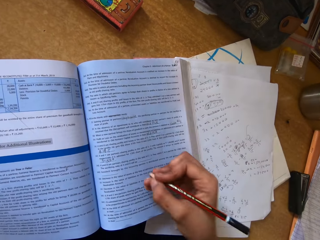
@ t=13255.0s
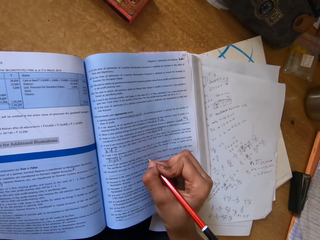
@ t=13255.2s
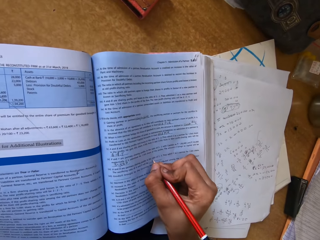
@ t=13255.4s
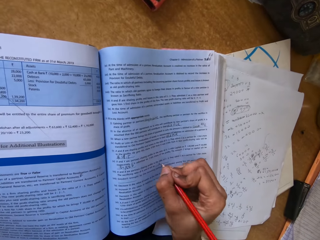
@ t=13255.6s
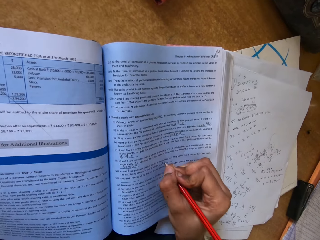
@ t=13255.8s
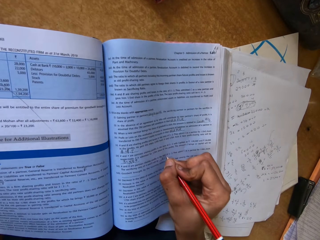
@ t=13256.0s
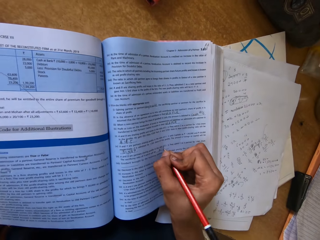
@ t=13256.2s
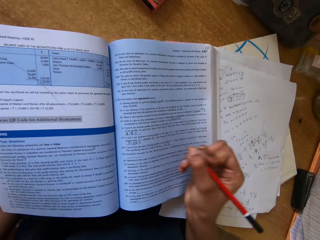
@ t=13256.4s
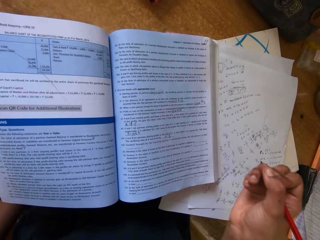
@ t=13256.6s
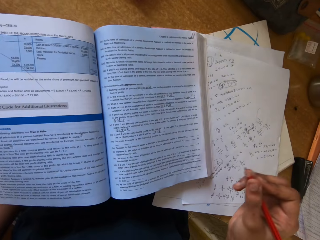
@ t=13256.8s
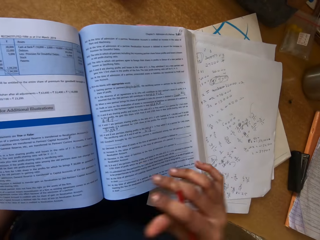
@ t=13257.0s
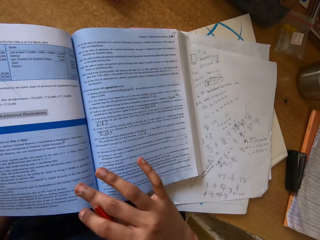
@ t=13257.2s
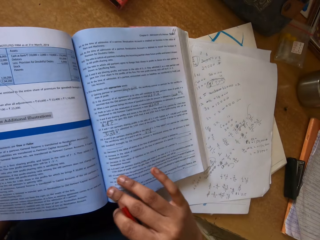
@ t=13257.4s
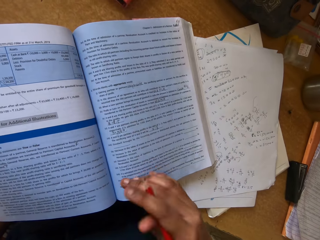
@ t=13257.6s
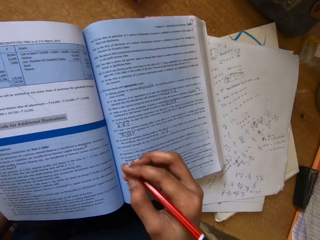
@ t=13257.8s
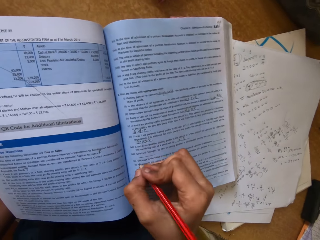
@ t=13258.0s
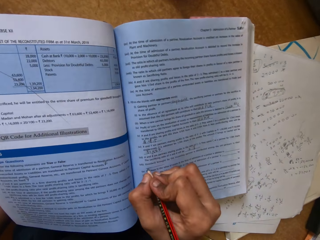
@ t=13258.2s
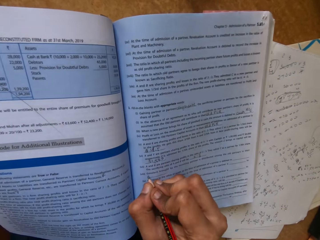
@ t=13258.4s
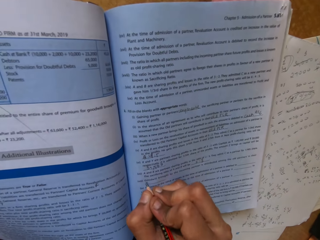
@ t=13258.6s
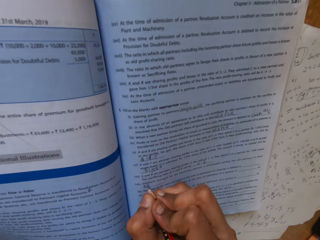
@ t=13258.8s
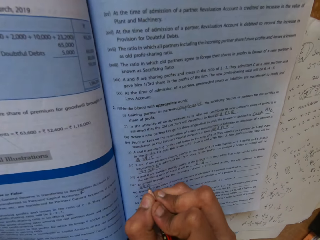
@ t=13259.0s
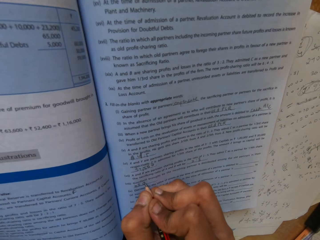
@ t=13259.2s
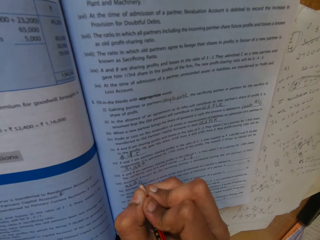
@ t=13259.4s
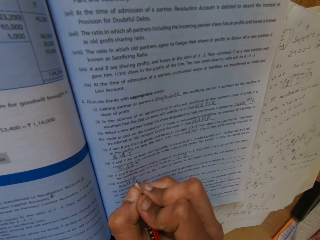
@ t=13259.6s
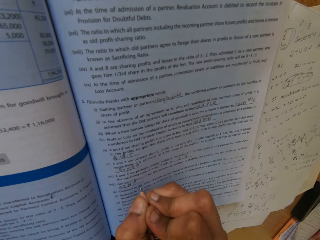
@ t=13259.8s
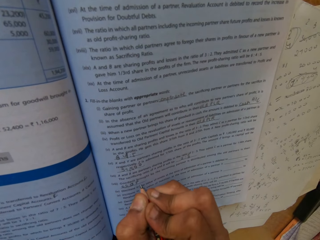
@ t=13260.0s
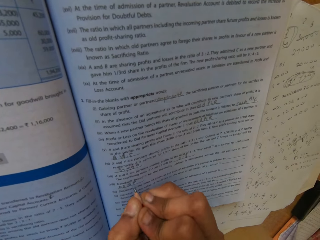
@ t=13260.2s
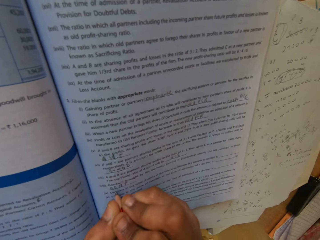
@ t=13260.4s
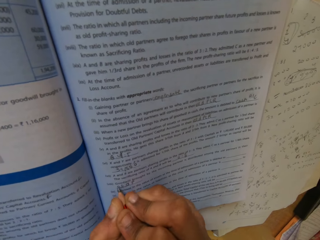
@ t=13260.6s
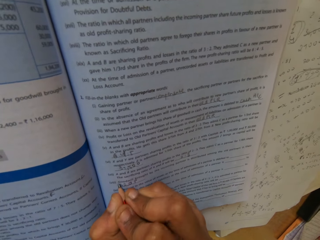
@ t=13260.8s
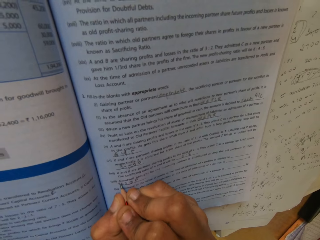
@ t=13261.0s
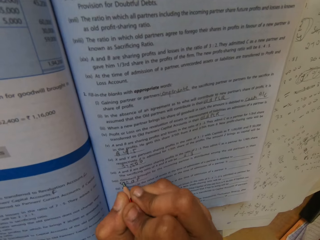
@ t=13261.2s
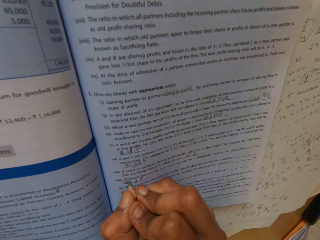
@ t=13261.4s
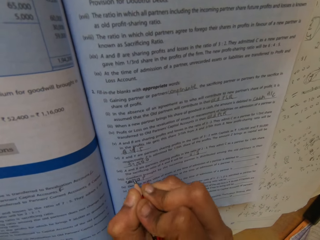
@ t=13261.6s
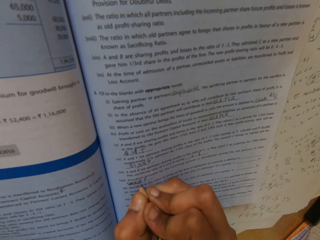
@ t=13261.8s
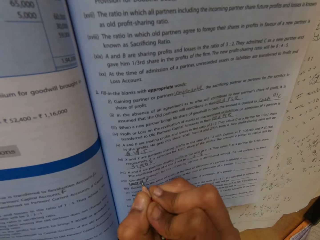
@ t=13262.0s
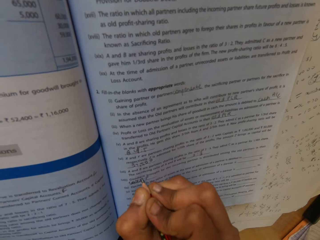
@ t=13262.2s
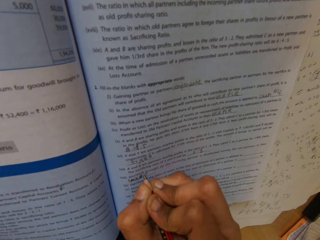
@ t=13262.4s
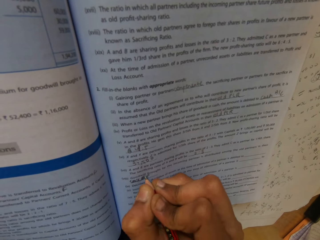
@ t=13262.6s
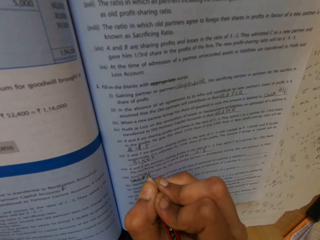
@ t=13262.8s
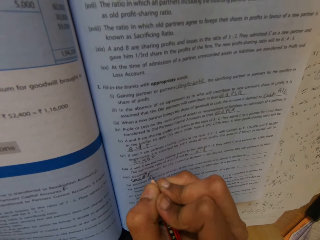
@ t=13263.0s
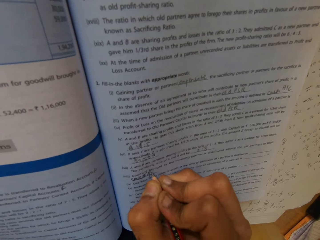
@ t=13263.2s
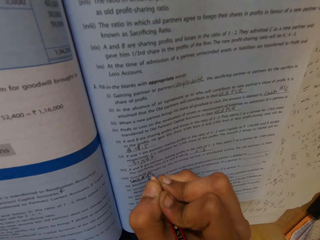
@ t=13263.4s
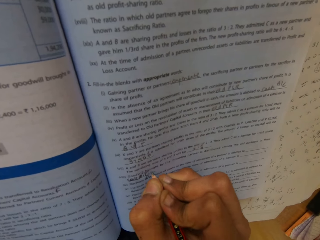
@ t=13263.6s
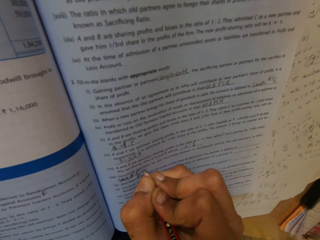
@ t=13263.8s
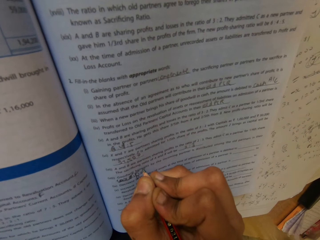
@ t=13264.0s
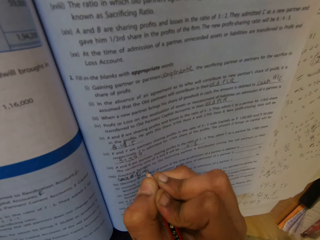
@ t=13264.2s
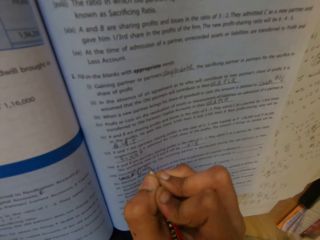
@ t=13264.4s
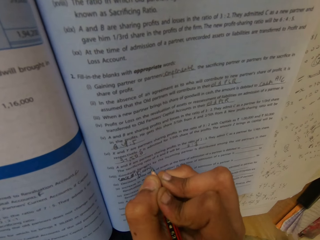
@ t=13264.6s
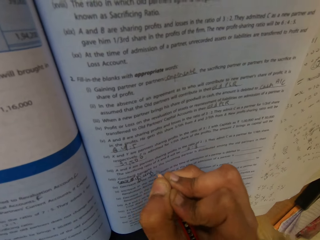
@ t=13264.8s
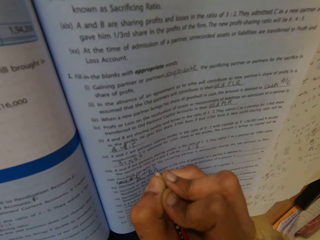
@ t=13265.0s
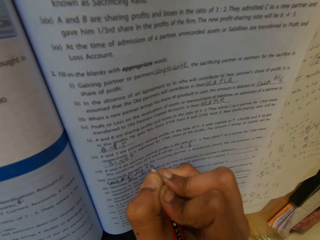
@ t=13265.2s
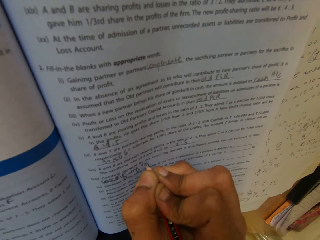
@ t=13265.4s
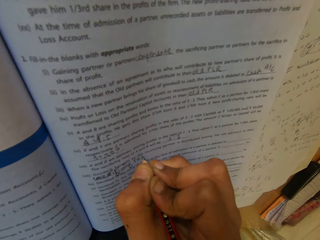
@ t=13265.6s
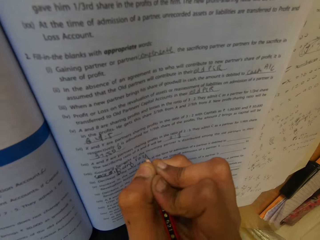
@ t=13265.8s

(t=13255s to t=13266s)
The camera wearer writes on the textbook. They move the book. They write on the book.

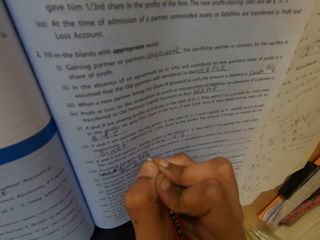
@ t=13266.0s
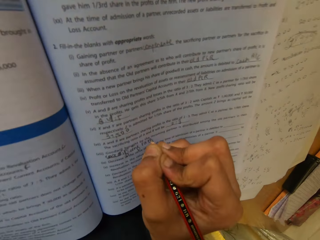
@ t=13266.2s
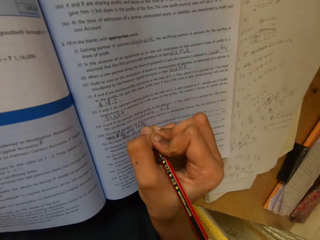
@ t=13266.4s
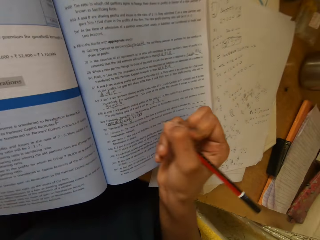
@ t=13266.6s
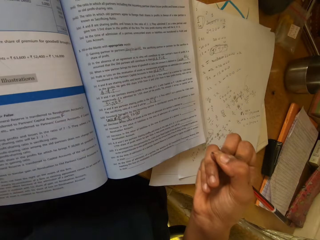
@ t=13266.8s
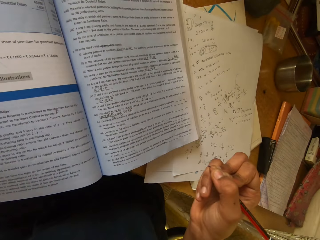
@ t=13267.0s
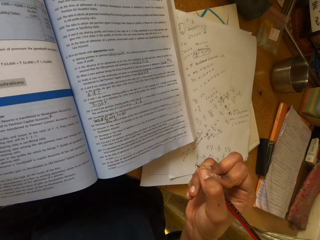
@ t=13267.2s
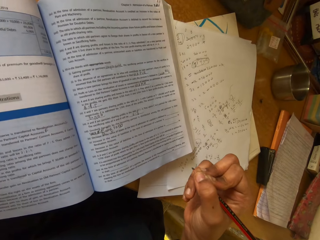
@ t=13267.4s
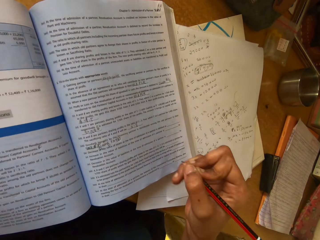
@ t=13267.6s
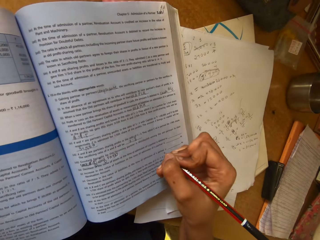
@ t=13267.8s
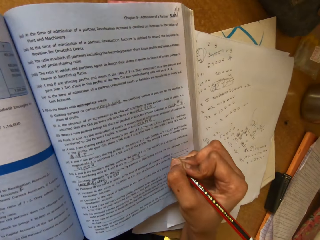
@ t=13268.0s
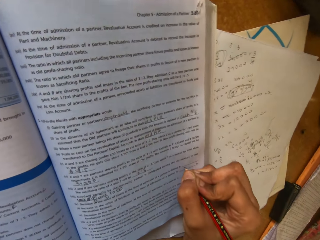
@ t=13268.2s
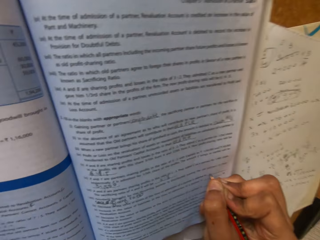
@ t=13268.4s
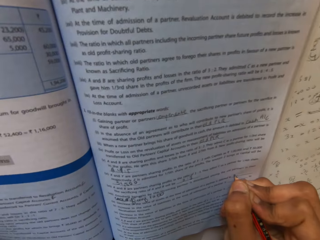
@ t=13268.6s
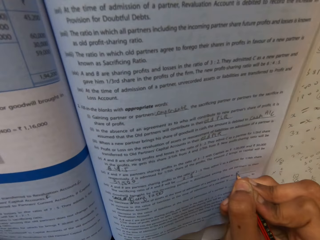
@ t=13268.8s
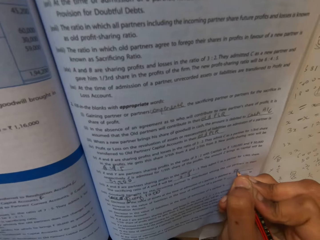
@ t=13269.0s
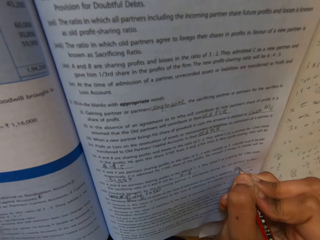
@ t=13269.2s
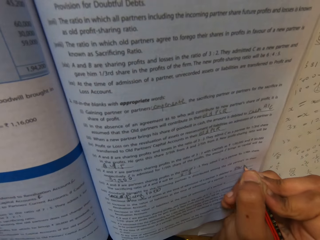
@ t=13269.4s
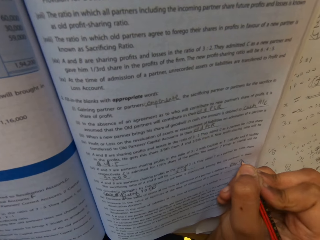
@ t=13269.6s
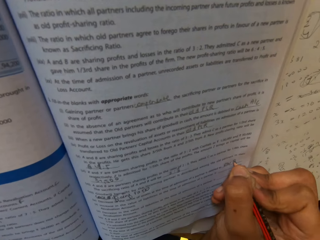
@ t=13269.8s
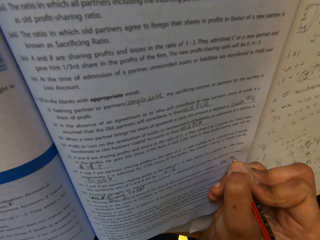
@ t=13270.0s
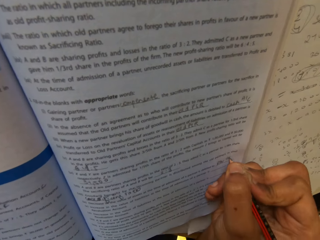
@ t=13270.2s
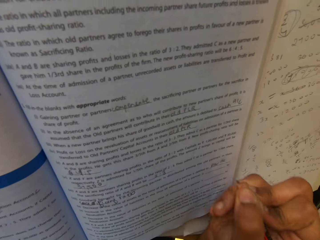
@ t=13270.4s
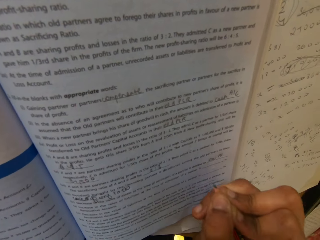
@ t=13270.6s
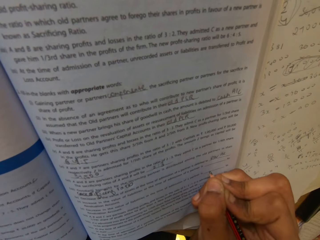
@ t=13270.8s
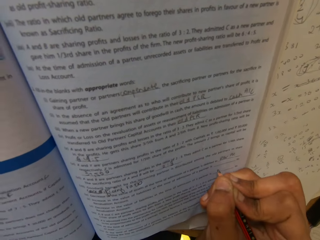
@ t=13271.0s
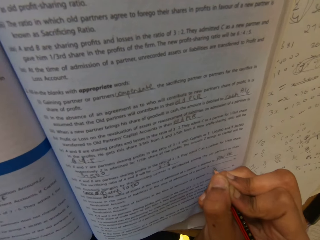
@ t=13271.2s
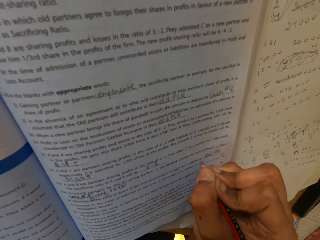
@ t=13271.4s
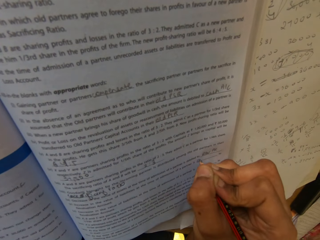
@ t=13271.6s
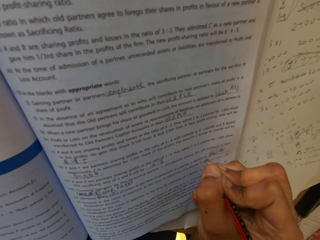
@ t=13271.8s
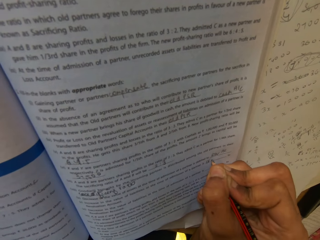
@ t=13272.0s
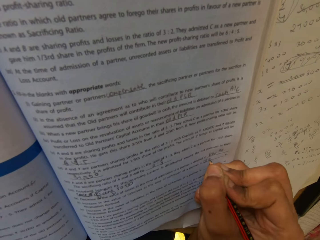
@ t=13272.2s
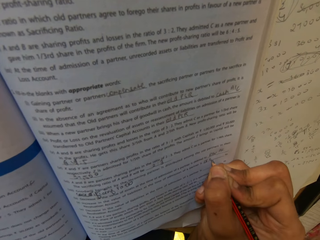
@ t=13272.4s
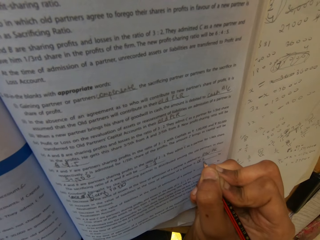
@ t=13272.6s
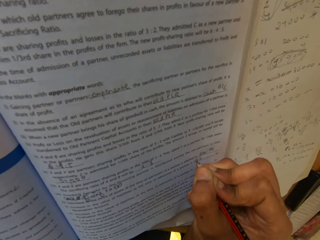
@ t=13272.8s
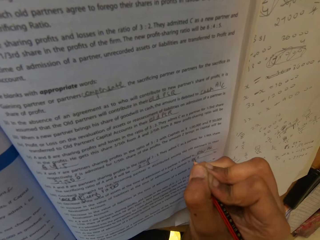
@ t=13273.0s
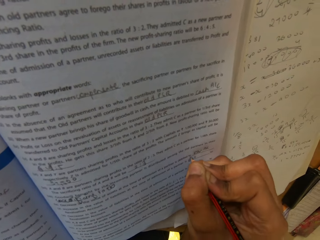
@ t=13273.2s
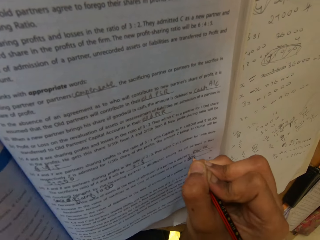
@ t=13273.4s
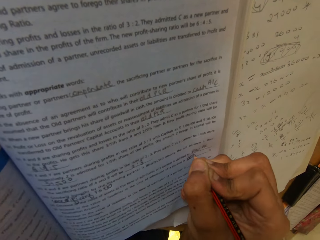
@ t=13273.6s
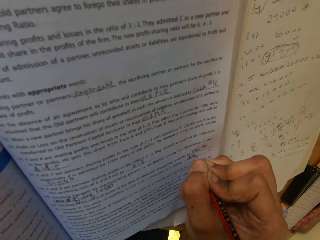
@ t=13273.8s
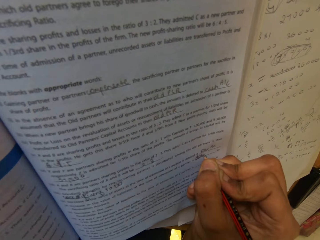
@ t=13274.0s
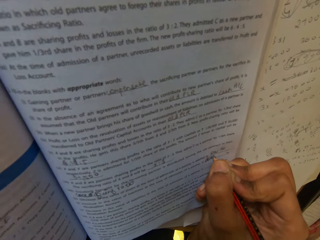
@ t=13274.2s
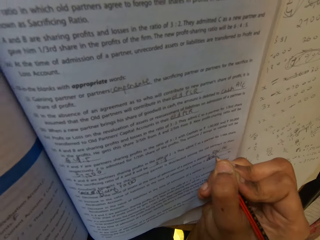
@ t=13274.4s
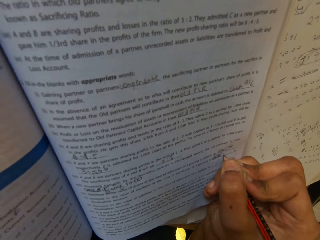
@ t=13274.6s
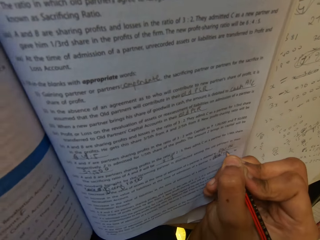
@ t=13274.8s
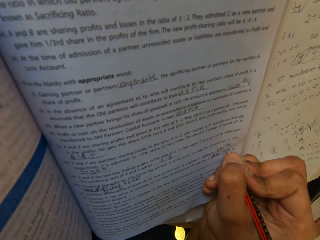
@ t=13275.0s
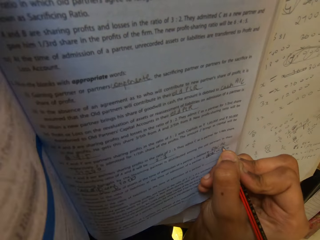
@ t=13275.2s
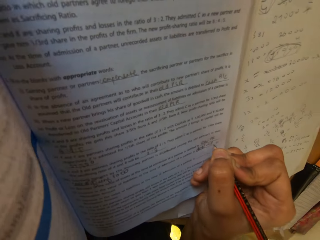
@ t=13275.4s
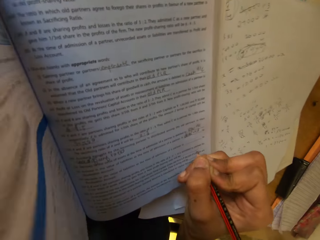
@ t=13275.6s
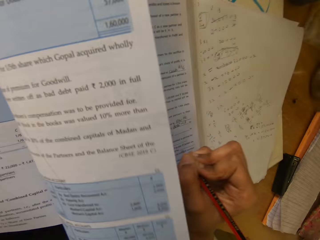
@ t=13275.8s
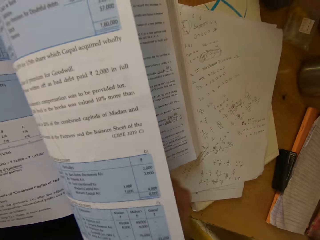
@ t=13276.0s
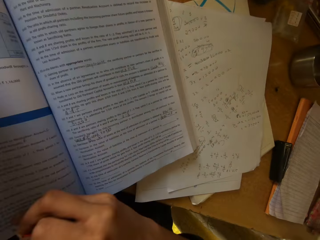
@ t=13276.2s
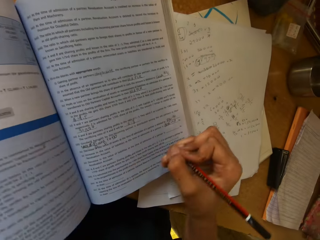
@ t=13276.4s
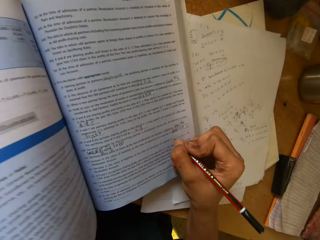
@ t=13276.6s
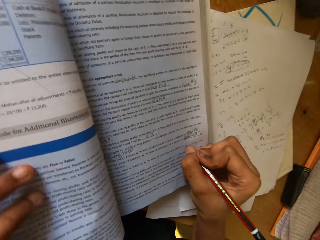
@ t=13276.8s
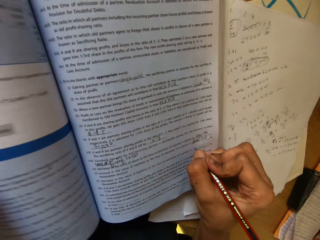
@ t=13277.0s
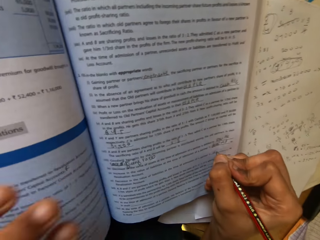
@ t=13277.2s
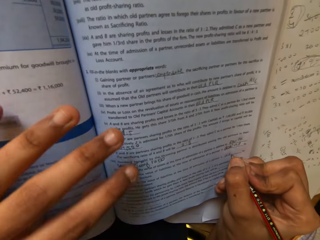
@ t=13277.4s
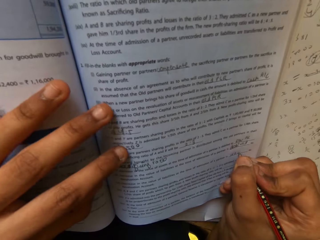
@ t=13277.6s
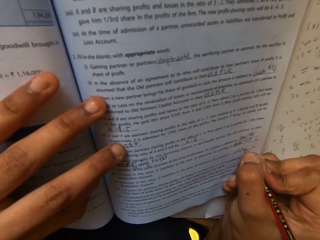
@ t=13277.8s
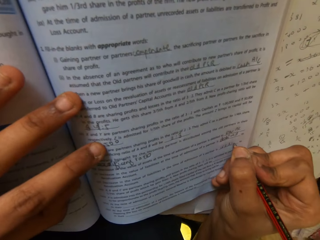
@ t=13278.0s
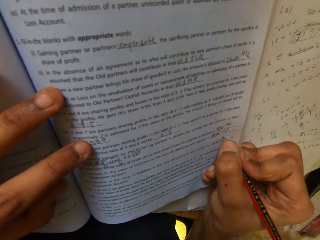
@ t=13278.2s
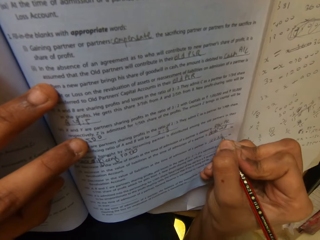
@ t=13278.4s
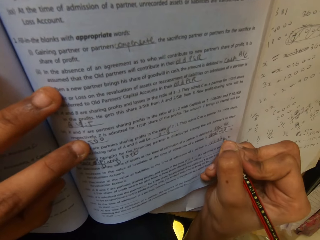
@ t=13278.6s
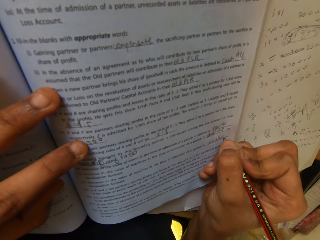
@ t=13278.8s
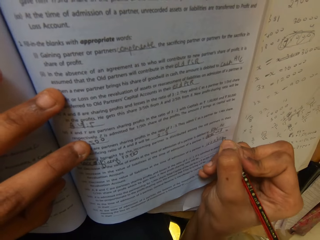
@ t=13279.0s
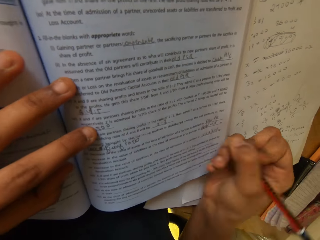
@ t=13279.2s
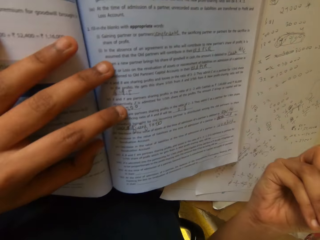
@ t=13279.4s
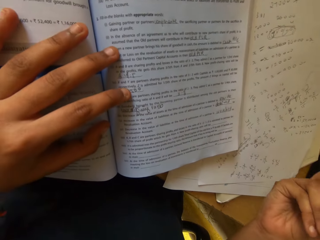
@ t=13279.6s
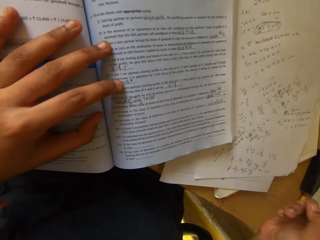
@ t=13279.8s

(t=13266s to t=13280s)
The camera wearer writes on the book. They flip a page. They push down the textbook page. They write on the book.
